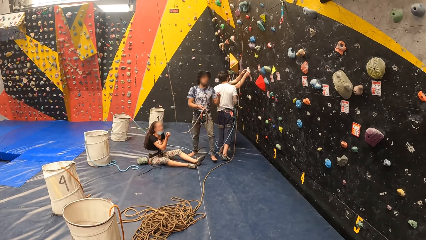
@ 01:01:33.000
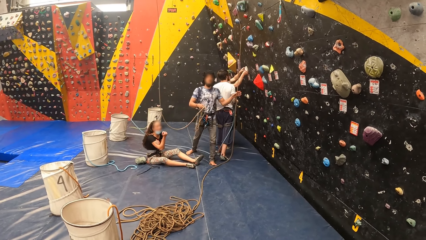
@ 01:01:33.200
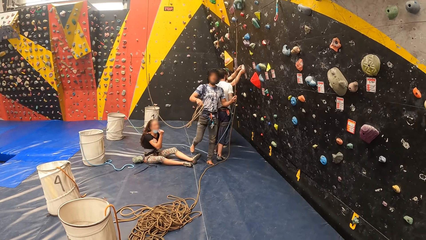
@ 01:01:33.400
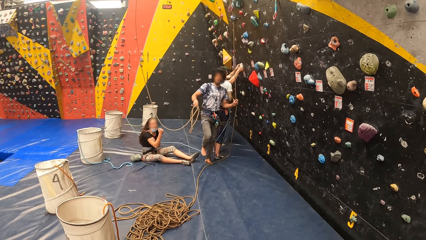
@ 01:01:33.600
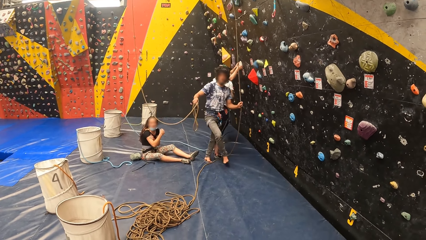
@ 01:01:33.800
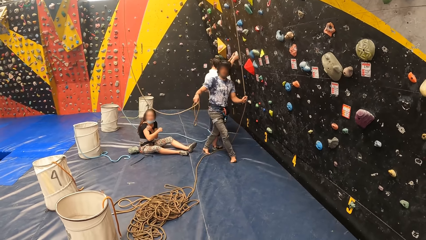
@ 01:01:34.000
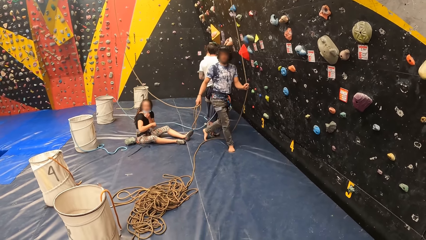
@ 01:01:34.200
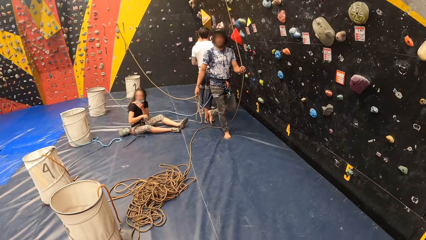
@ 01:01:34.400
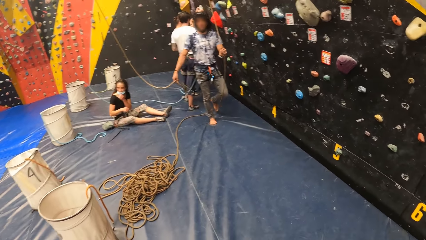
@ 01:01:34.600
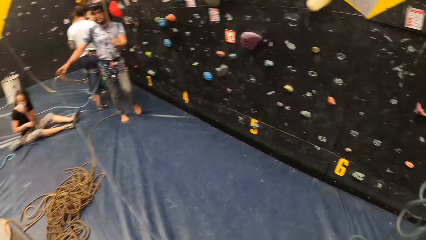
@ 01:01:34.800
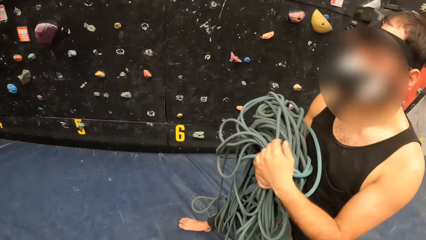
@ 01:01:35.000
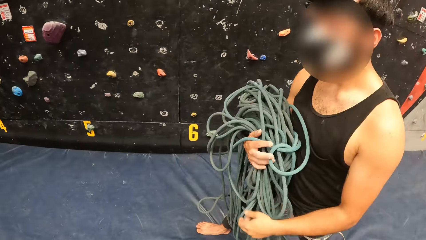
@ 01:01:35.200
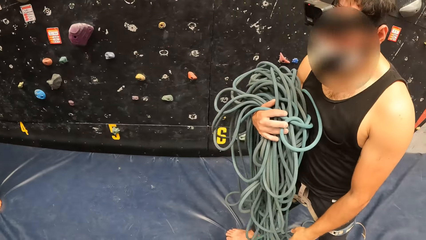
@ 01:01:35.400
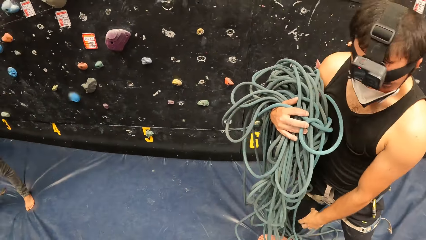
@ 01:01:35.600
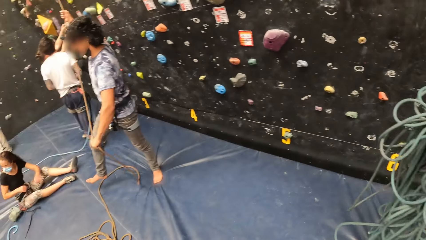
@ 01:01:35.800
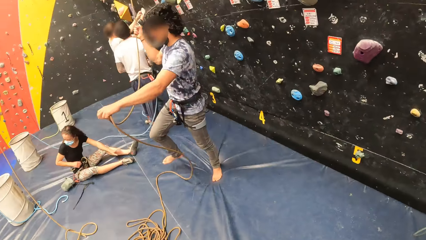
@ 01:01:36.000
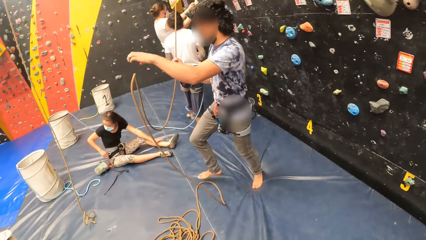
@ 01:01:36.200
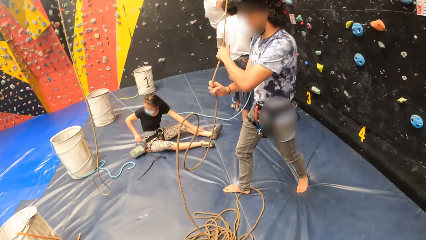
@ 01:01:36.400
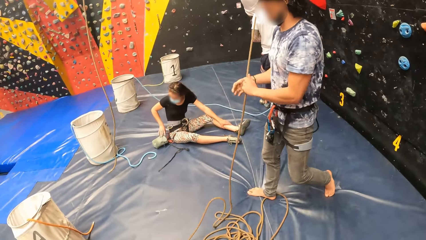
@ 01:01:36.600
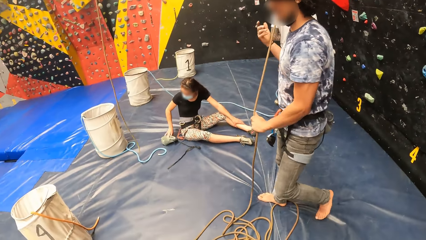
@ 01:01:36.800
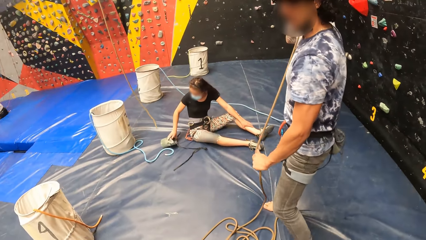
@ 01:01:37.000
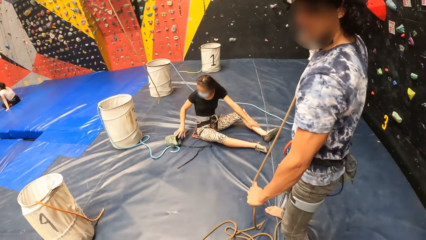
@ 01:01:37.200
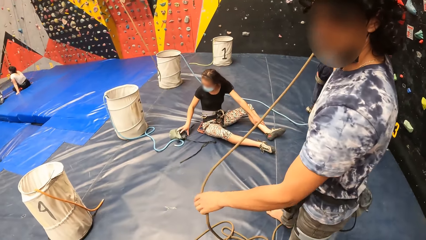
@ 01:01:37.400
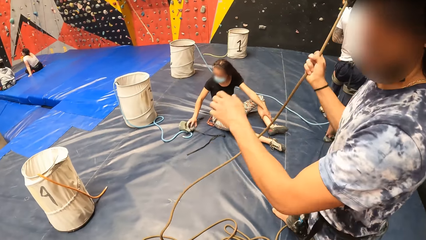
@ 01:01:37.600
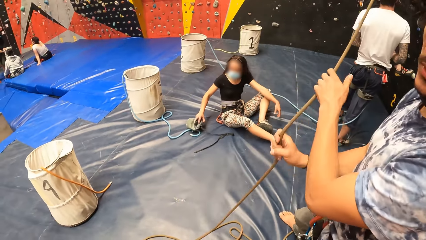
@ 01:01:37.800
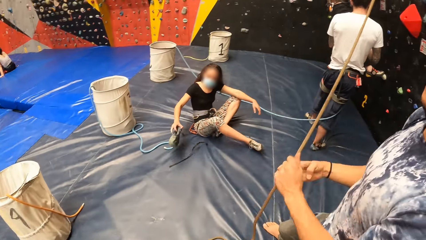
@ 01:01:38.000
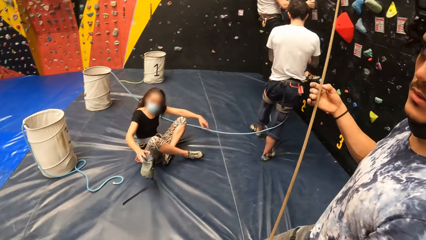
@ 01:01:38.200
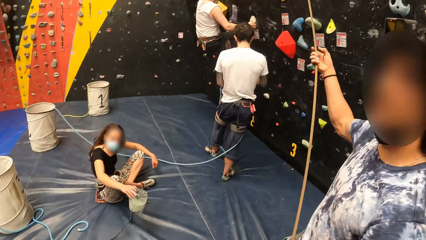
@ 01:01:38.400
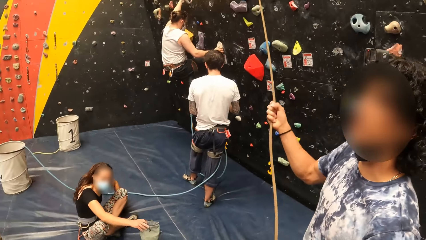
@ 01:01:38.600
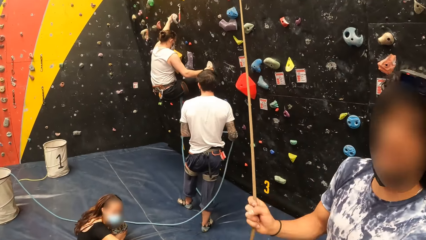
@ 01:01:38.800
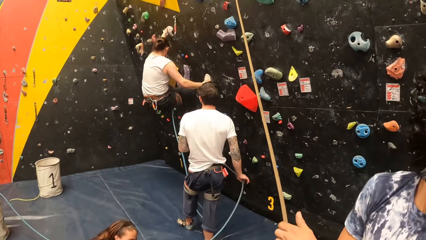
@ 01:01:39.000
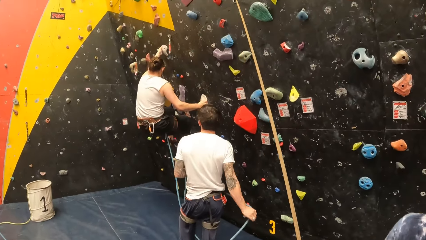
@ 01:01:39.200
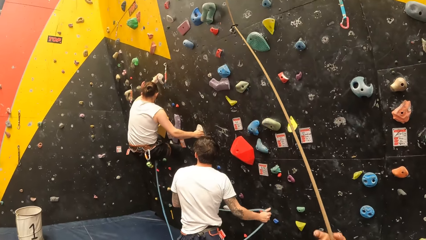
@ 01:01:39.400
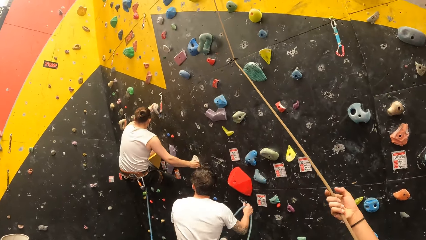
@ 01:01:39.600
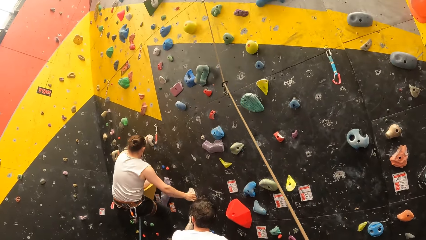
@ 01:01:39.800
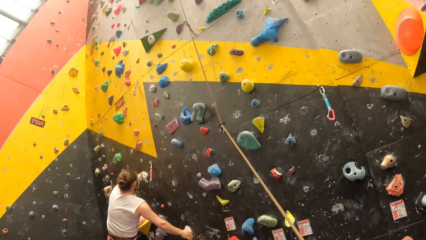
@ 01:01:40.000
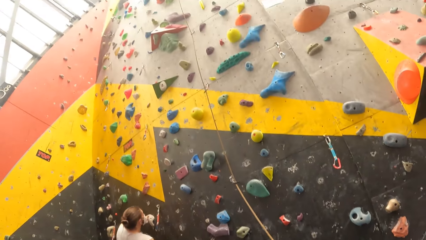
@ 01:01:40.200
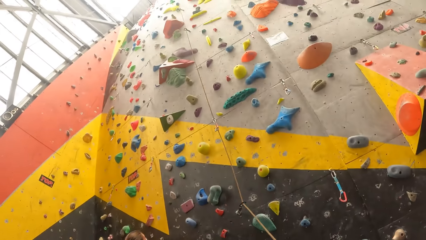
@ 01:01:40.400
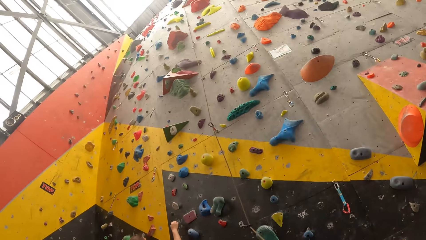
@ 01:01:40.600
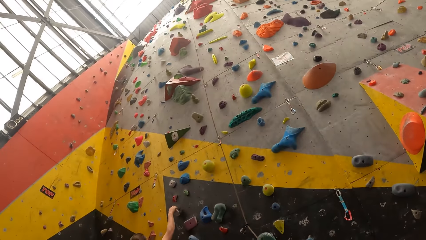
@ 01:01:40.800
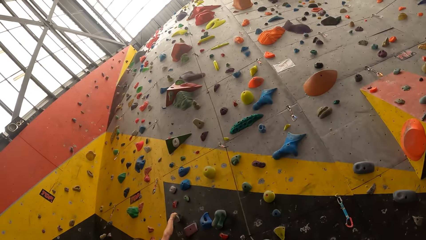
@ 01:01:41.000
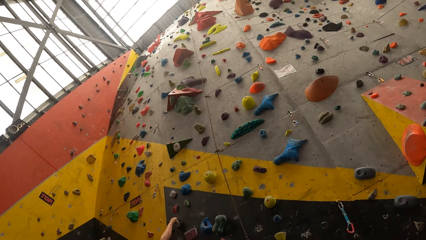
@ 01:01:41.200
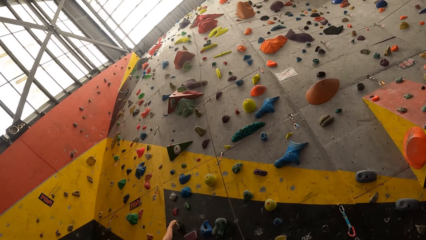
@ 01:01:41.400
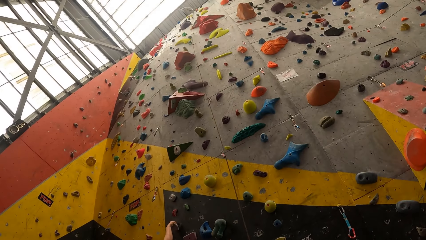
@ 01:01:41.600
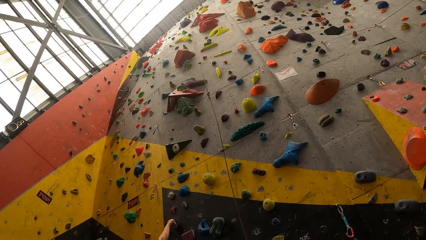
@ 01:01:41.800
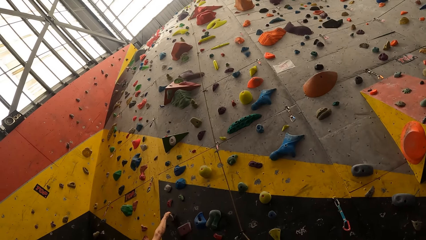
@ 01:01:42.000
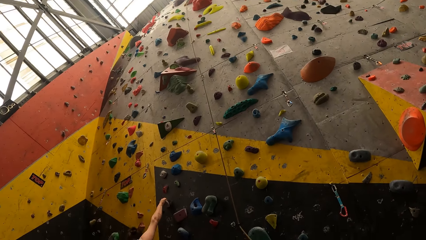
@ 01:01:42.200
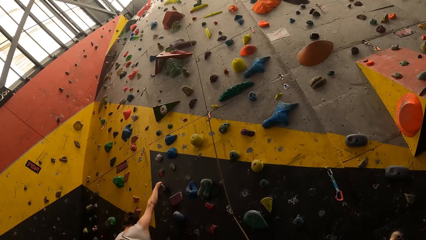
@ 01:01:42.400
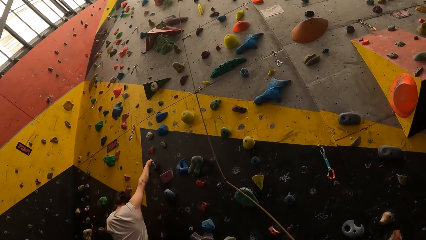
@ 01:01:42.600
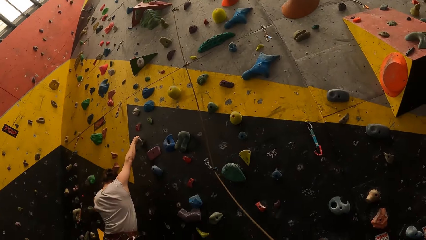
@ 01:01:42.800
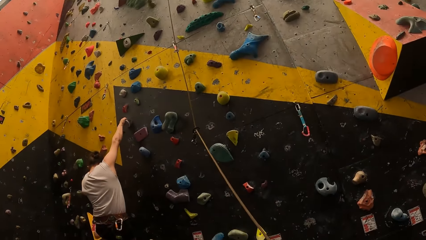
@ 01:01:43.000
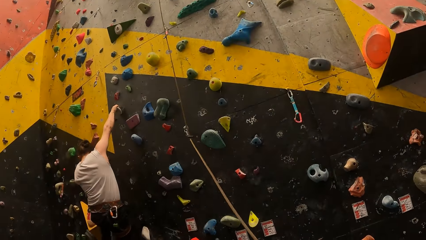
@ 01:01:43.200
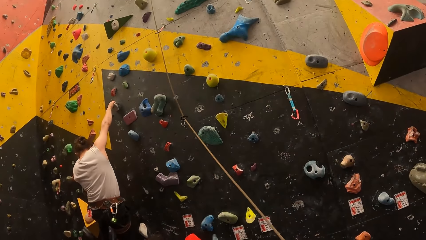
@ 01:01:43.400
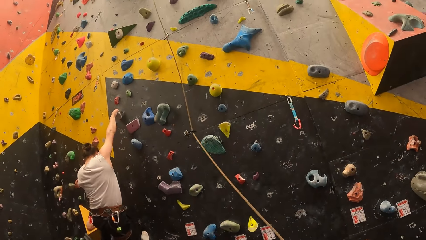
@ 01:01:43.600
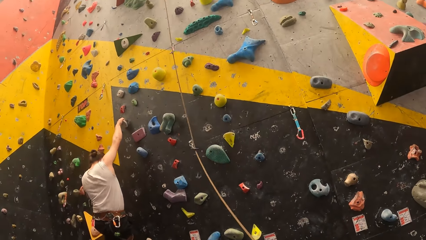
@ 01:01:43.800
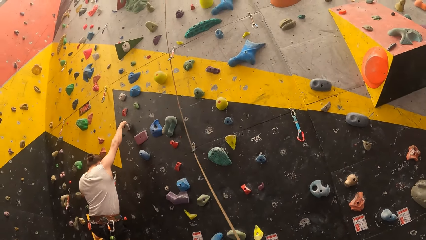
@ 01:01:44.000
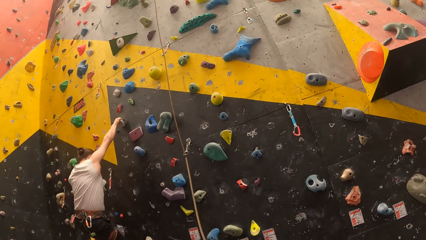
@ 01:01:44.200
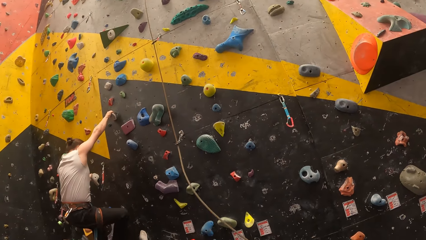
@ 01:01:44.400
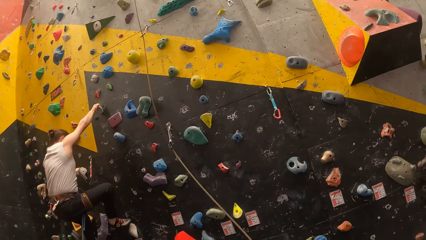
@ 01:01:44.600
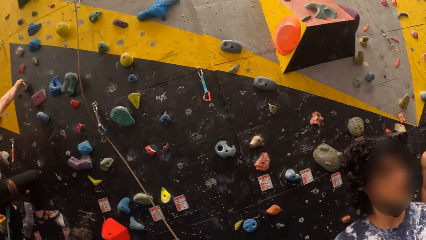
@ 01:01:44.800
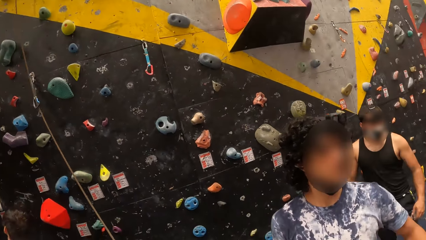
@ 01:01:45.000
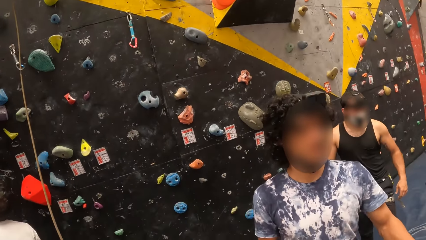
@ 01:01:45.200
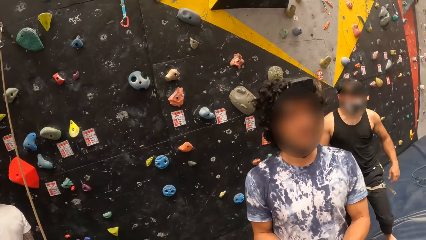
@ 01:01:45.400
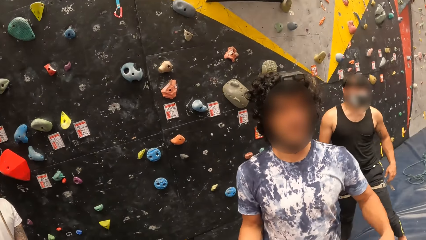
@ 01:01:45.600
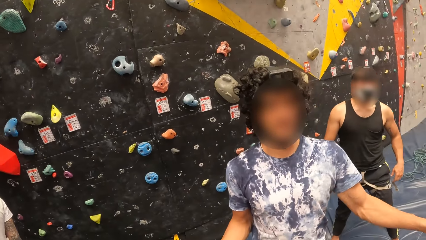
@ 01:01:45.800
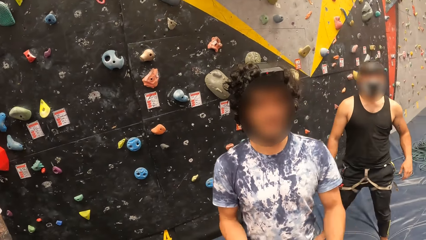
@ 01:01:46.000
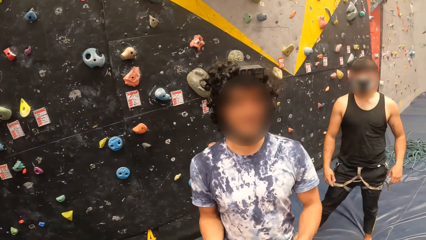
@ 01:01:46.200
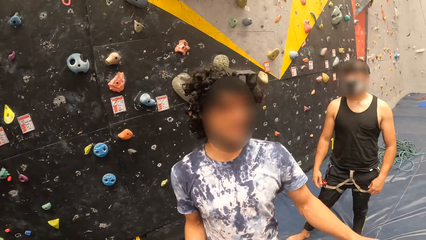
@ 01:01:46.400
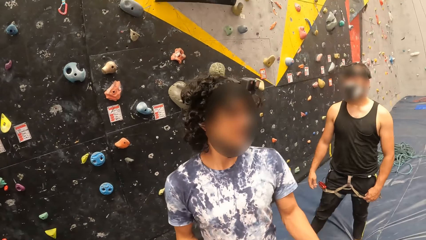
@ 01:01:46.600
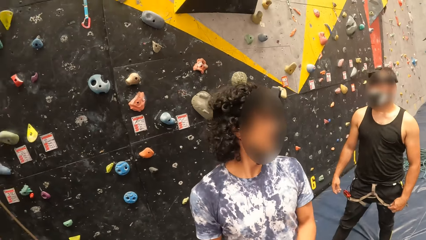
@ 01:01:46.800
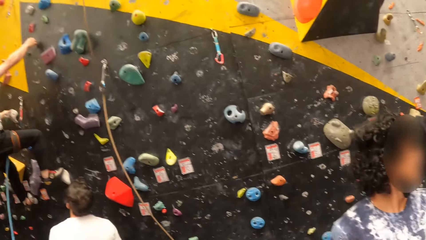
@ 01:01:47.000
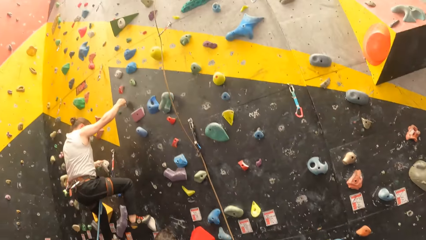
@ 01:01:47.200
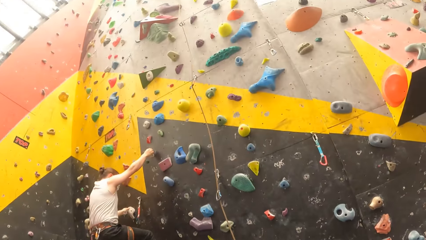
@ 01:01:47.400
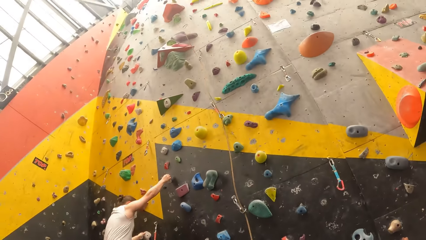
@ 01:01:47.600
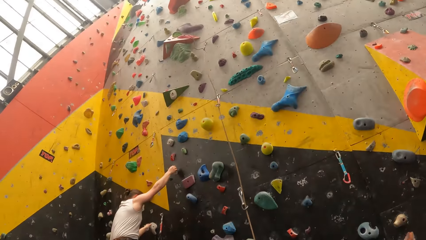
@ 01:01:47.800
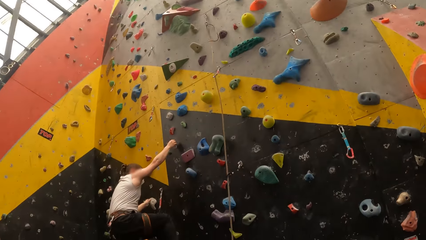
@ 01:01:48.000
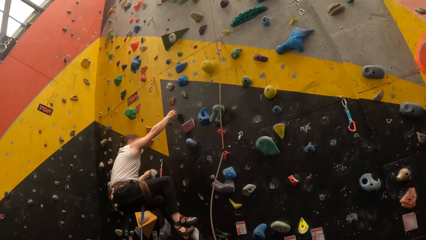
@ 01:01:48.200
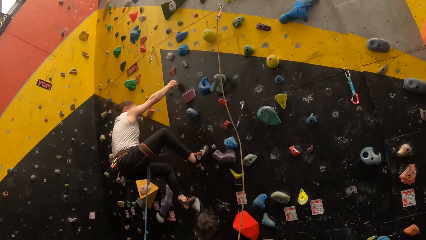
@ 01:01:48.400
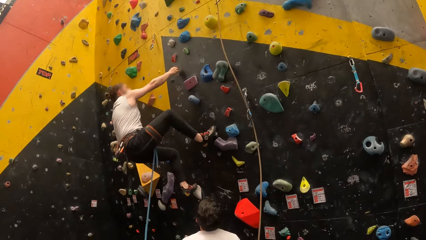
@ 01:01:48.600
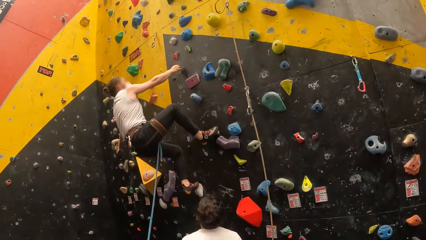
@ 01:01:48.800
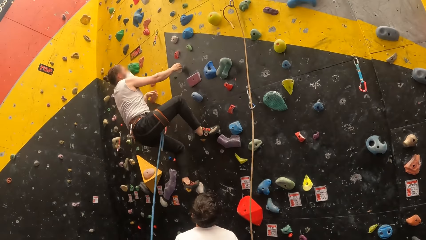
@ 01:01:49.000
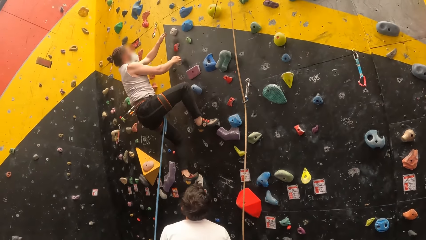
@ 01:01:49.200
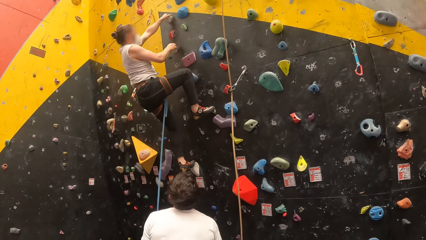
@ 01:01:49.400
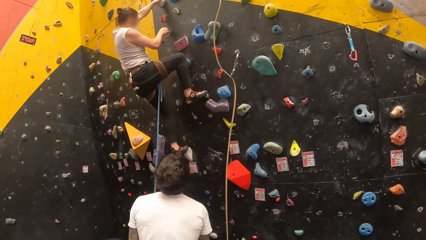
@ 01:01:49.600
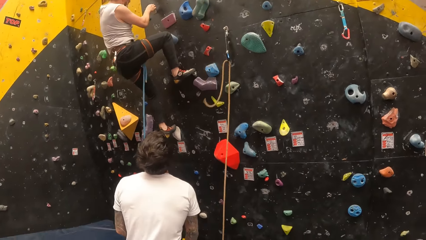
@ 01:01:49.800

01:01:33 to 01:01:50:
A man walks towards the camera wearer. The man adjusts a rope. The camera wearer interacts with the man. They look around in a bouldering room.
